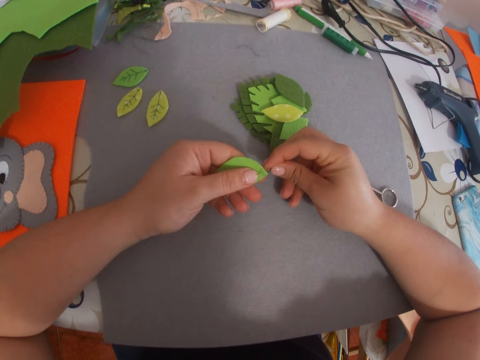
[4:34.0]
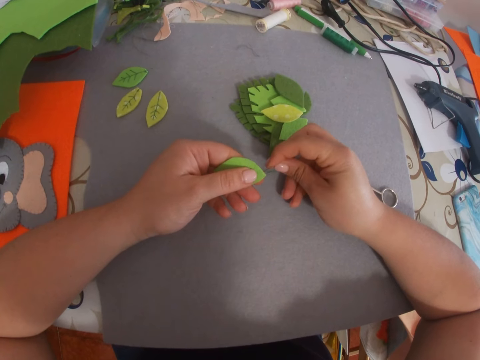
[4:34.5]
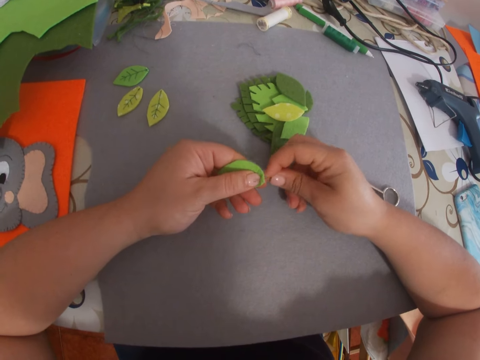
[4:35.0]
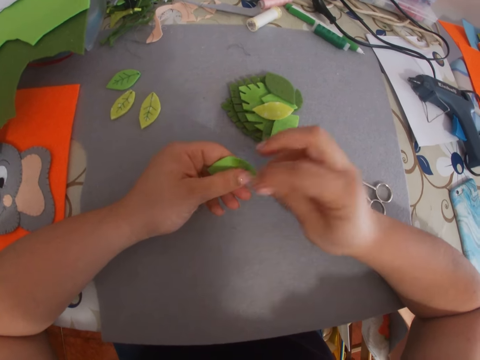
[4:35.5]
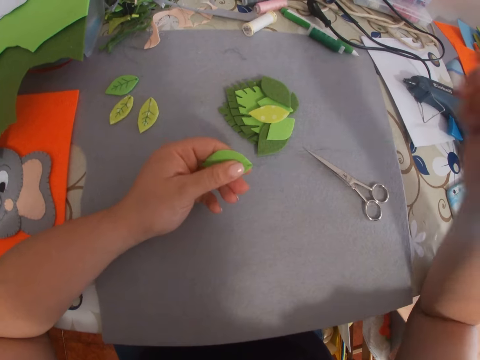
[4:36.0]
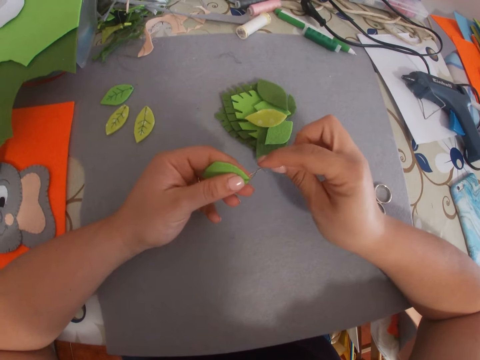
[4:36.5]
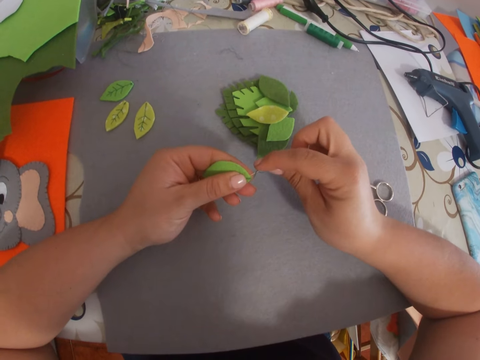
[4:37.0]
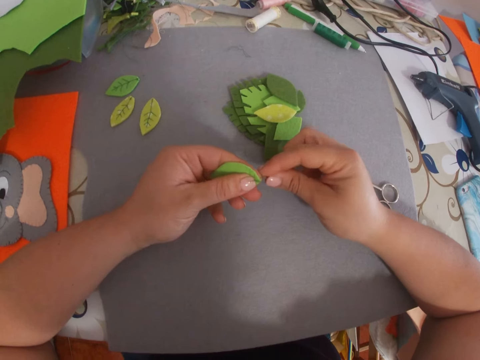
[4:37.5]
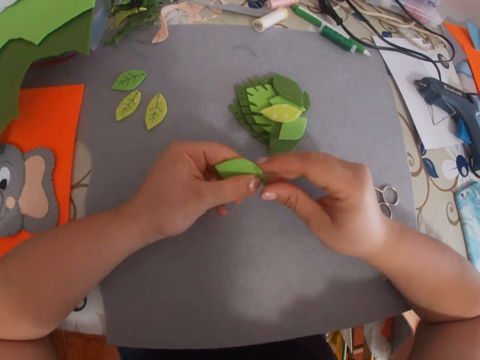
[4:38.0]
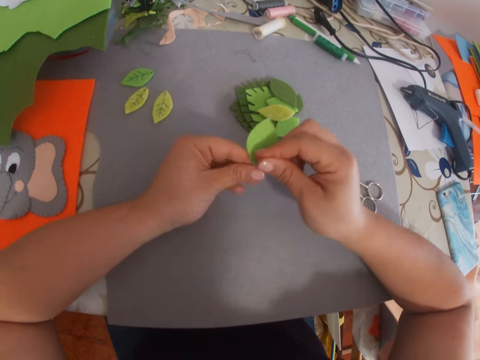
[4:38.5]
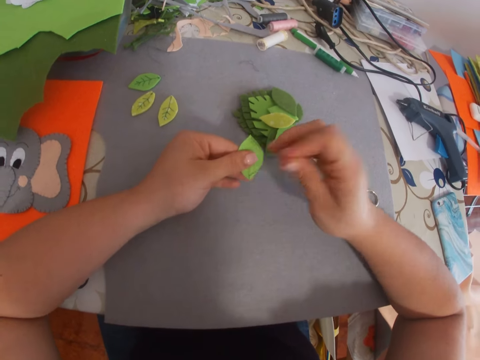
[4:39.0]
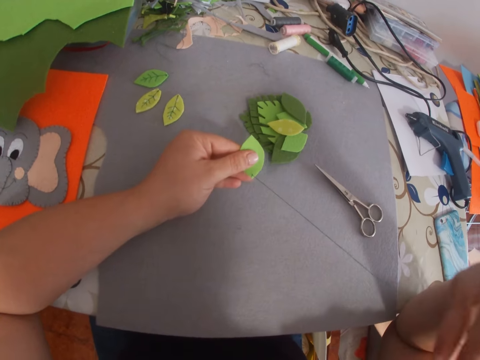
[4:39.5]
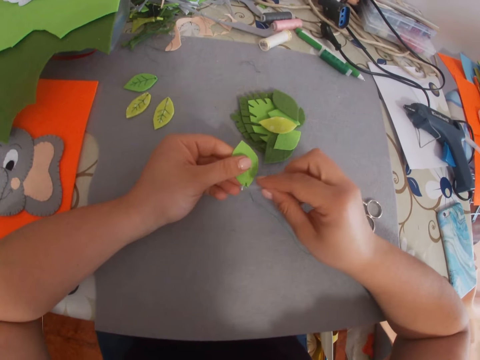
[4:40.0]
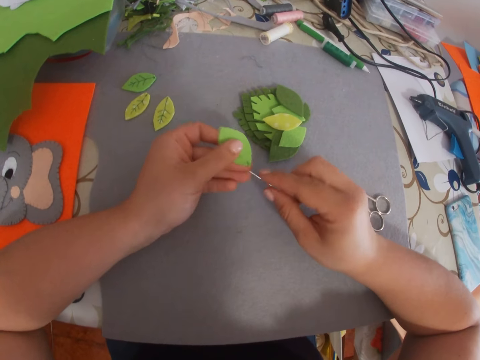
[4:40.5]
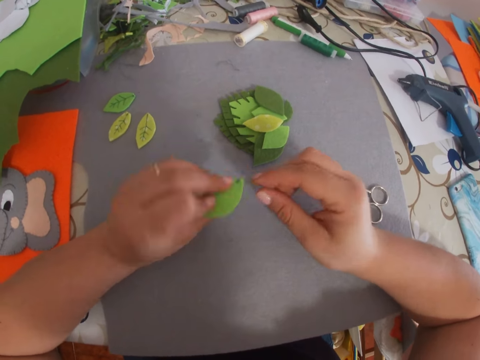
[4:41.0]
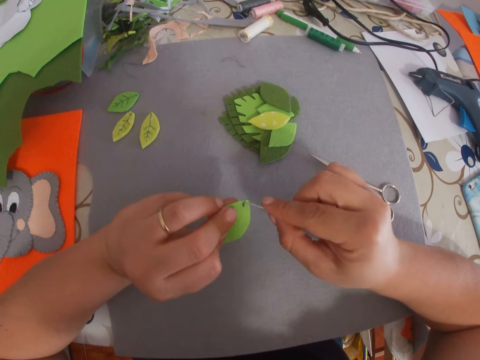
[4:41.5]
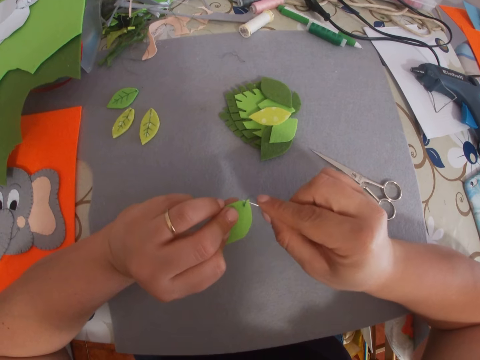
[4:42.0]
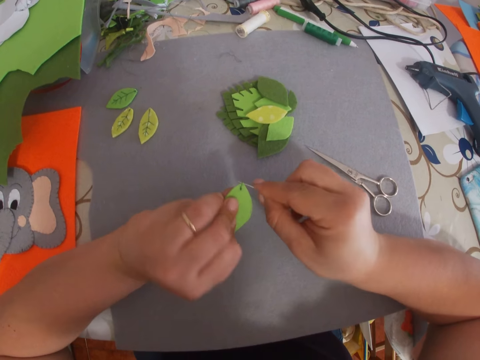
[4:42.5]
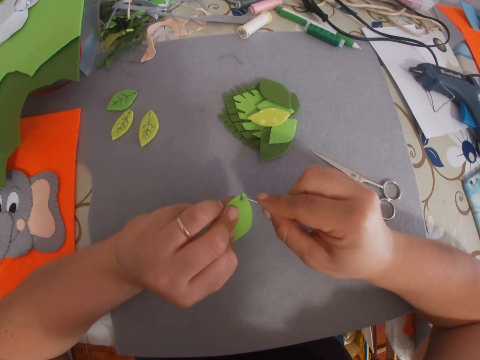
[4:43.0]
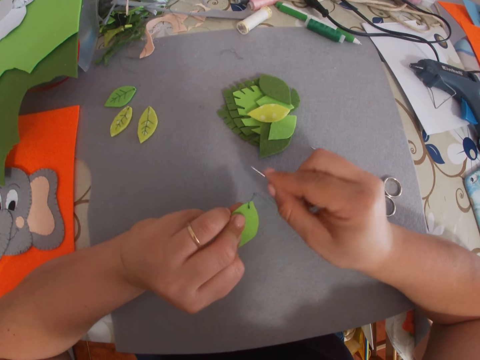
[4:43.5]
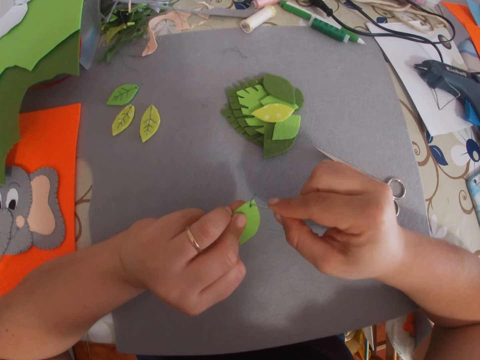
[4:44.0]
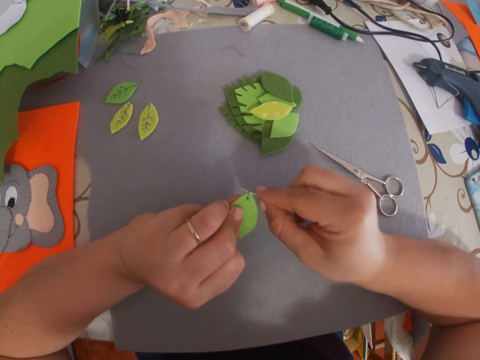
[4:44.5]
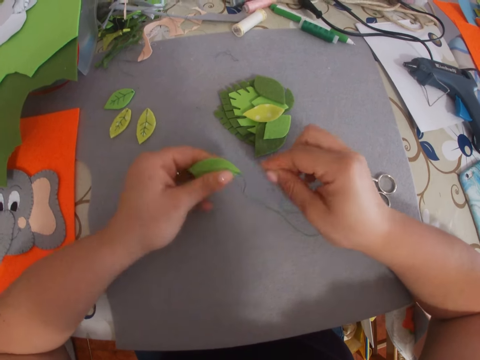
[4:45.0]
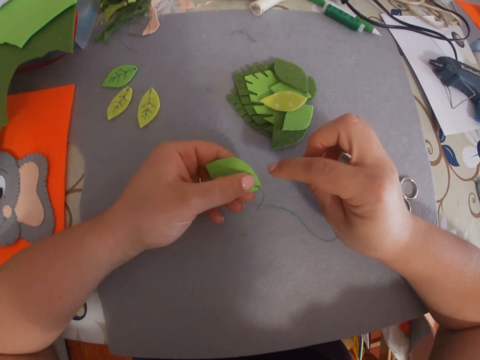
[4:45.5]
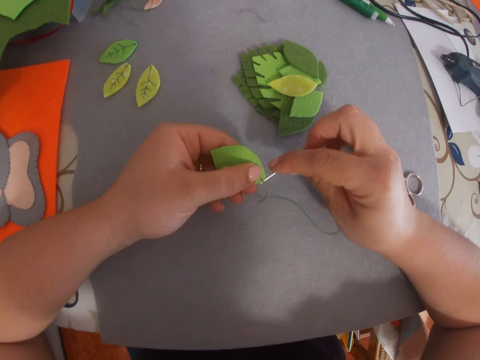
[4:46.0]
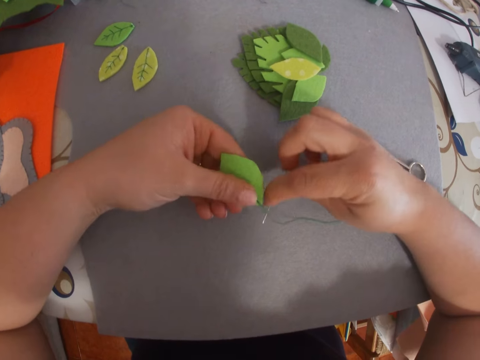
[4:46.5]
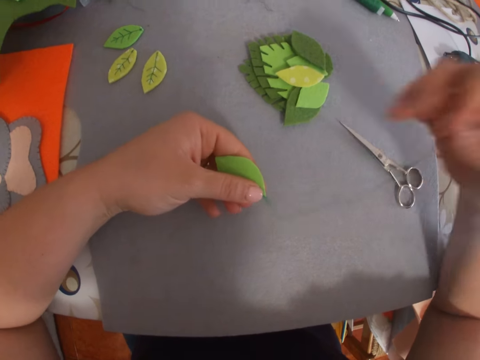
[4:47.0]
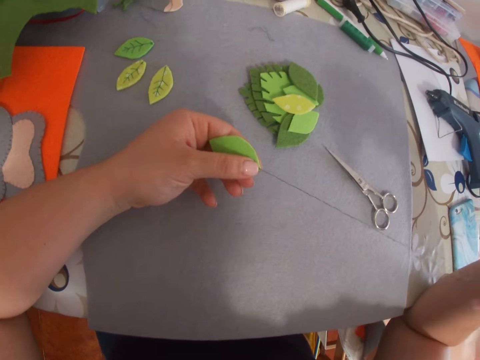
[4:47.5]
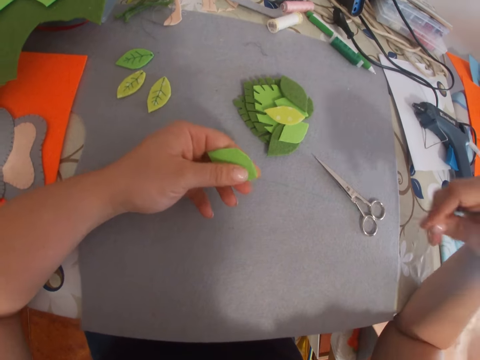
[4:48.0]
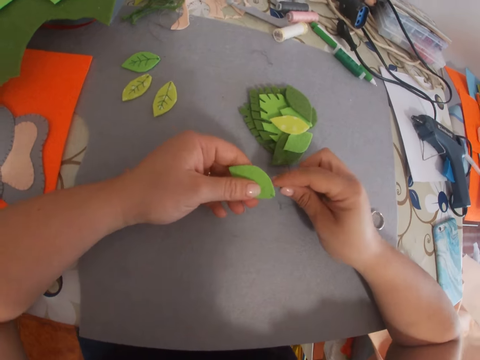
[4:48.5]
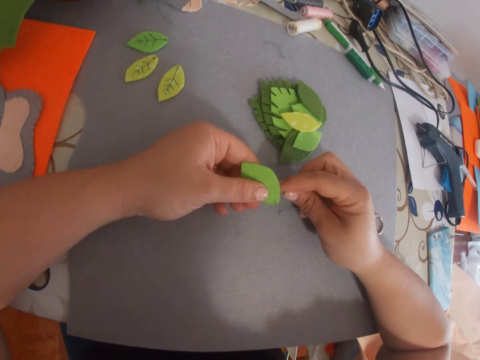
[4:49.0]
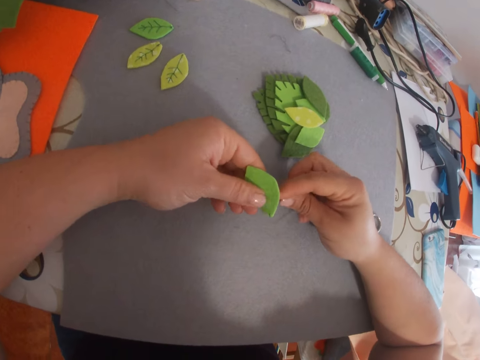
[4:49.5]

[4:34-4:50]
The camera wearer turns the piece of cloth over.

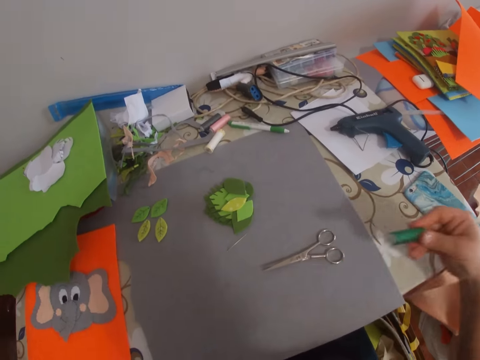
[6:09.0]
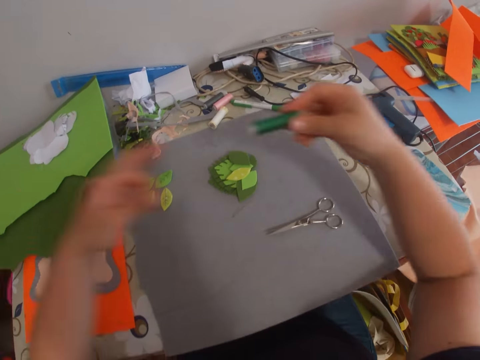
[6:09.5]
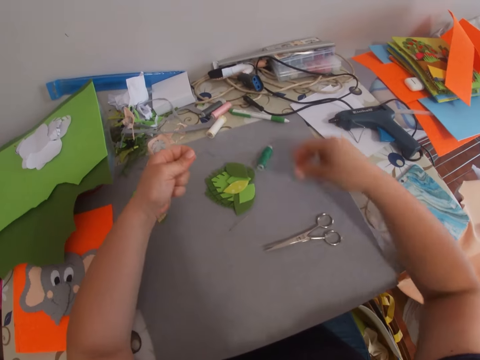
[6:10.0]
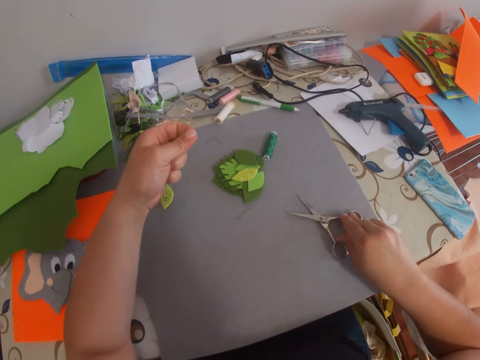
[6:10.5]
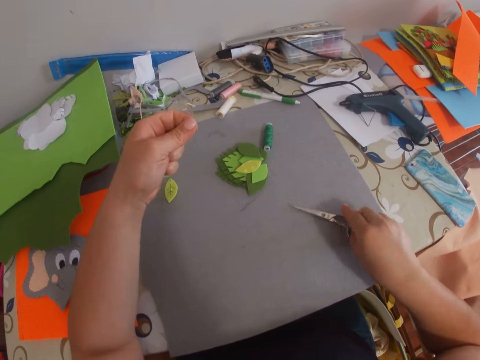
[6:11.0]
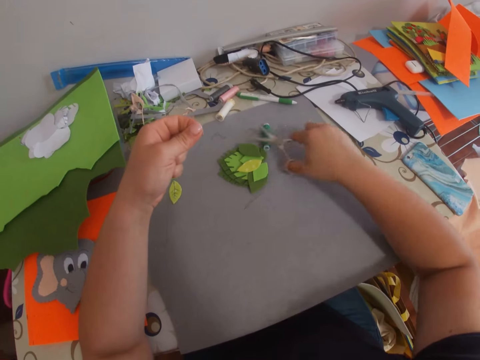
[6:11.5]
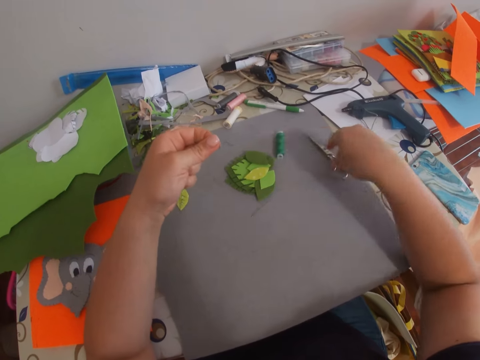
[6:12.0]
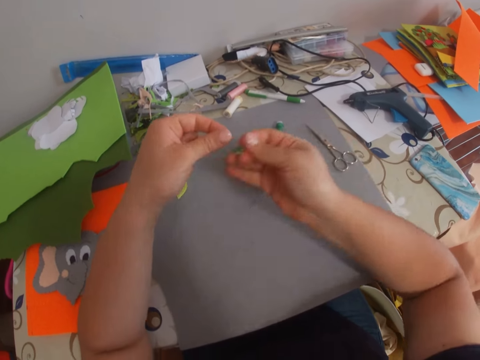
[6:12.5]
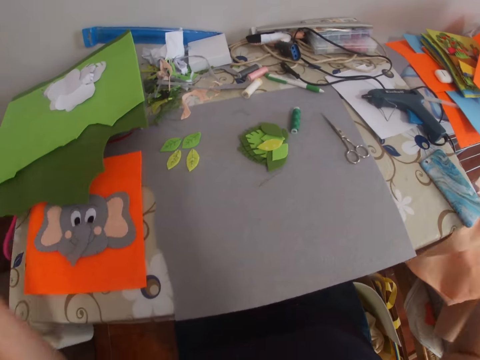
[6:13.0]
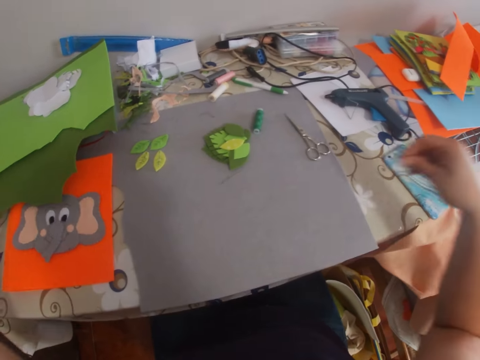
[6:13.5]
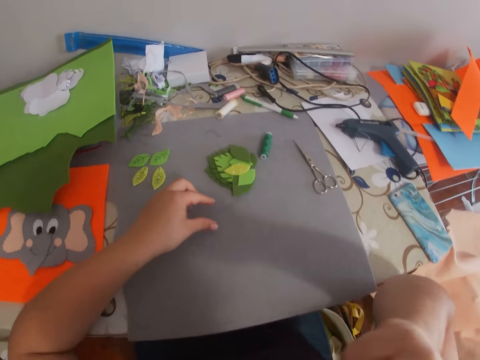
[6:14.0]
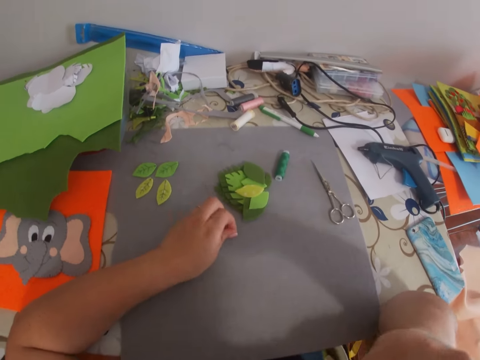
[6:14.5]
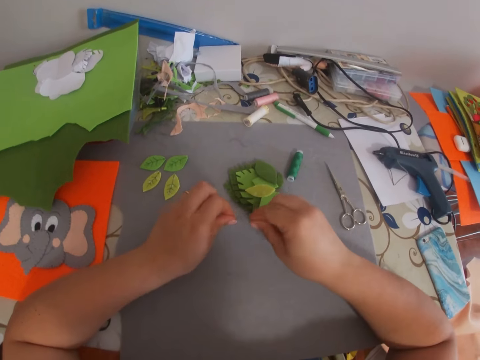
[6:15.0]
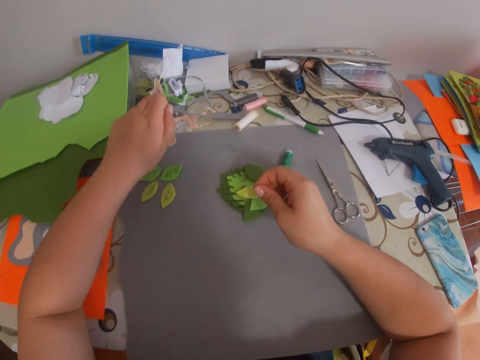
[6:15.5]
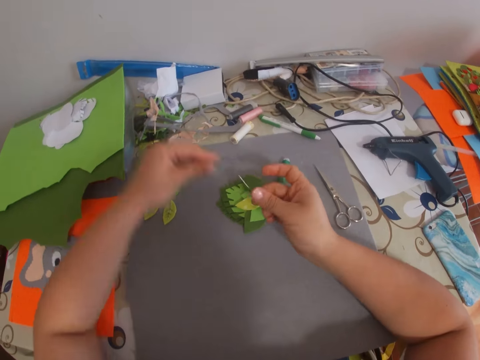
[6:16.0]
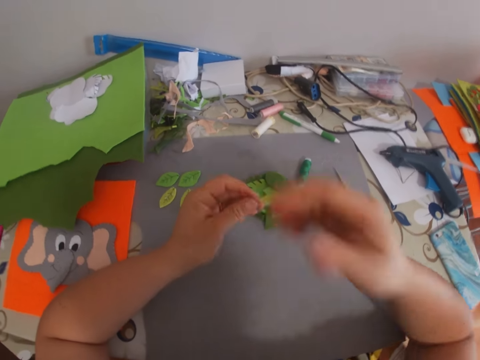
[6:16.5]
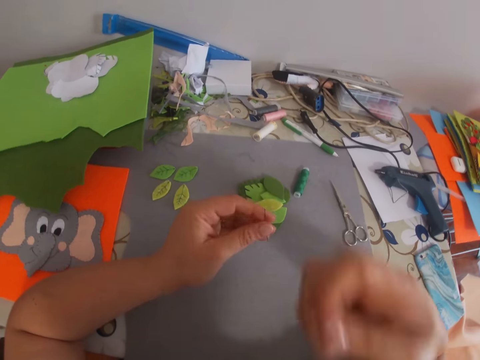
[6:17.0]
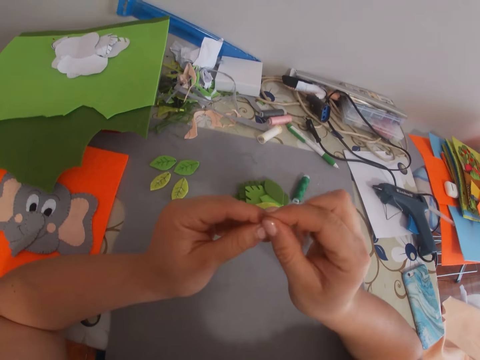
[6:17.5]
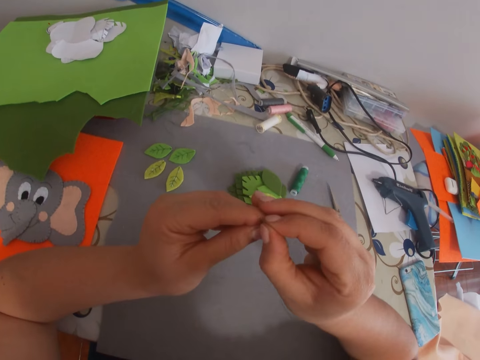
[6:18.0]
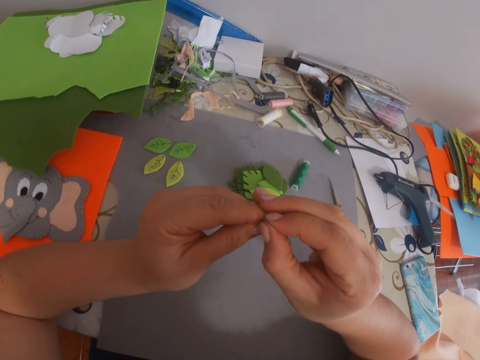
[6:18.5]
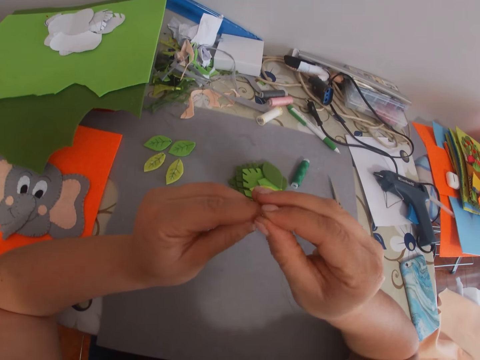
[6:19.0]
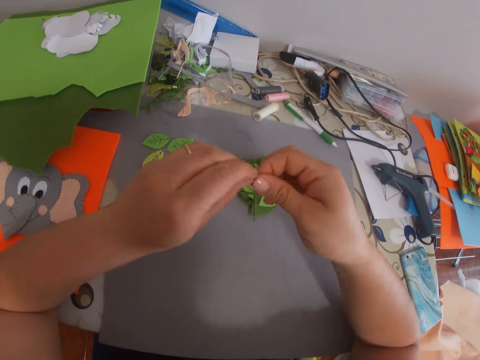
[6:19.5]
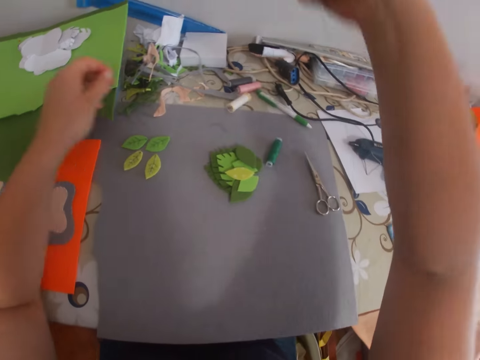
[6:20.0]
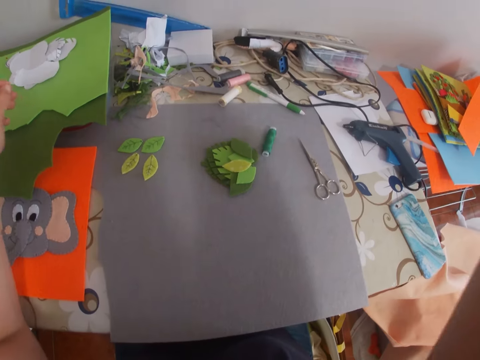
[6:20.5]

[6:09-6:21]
The camera wearer pulls the thread. They drop the thread roll on the table. They pick the scissors from the table. They cut the thread from the thread roll with the scissors. They drop the scissors on the table. They straighten out the thread. They pick the needle from the table. They thread the needle. They remove the thread in the needle. They drop the thread on another part of the table.
